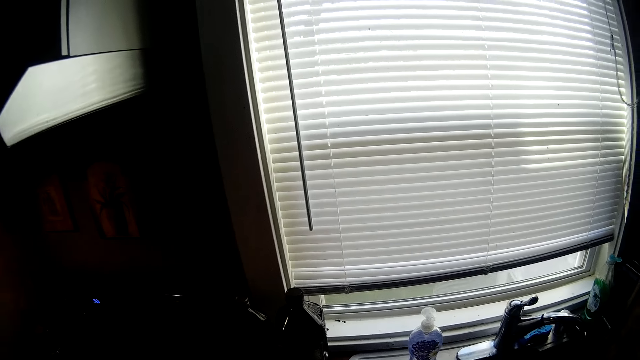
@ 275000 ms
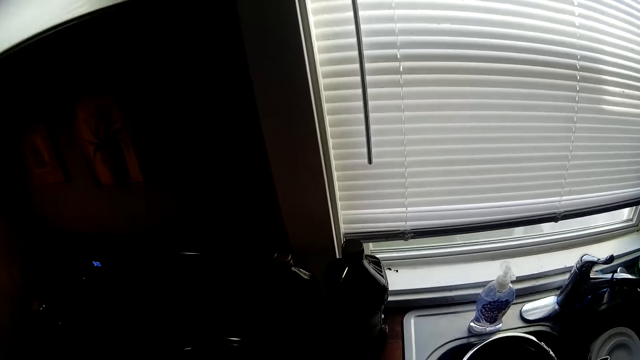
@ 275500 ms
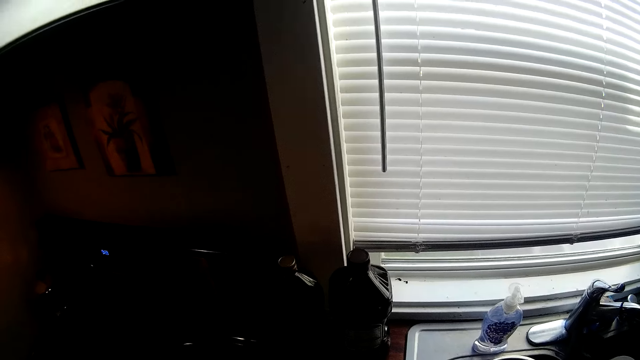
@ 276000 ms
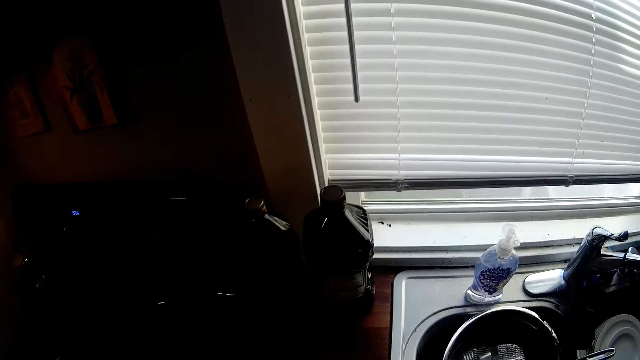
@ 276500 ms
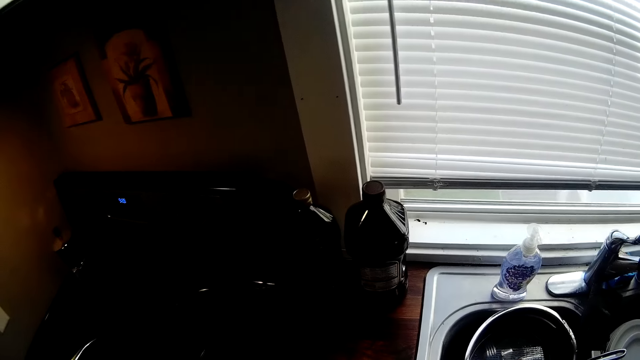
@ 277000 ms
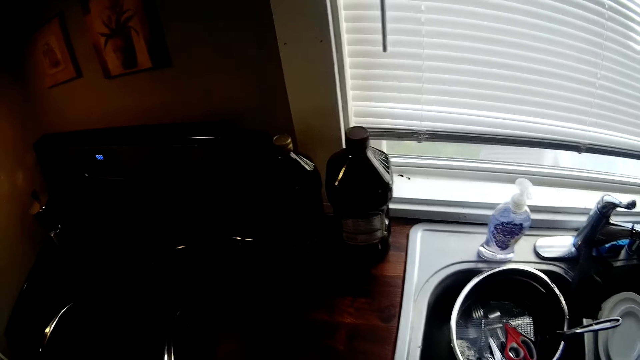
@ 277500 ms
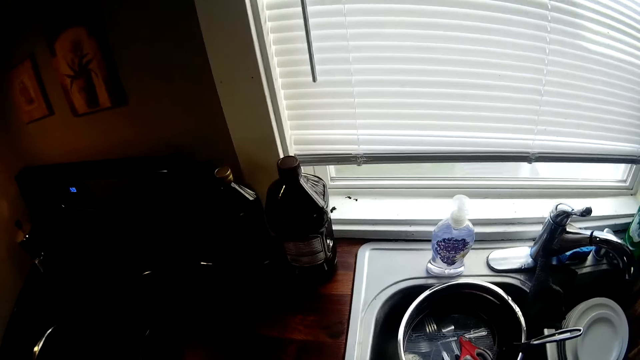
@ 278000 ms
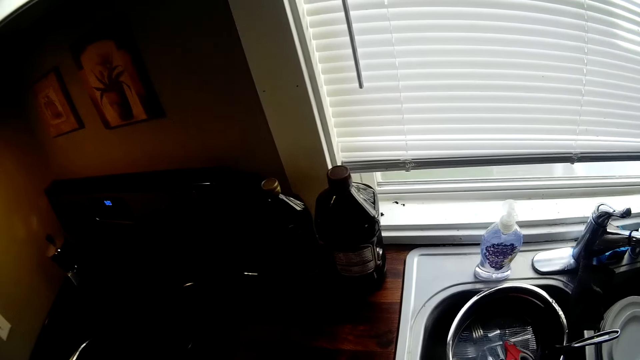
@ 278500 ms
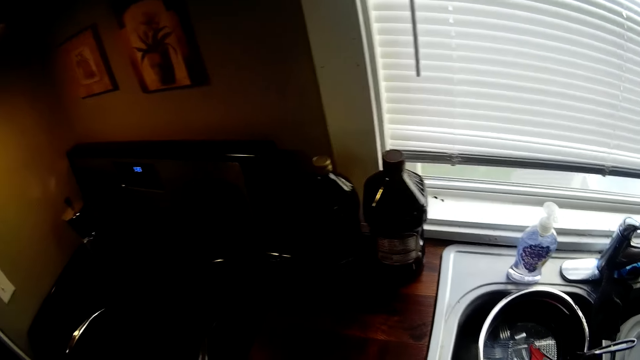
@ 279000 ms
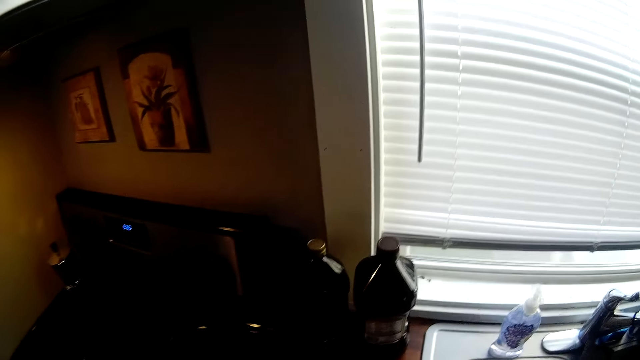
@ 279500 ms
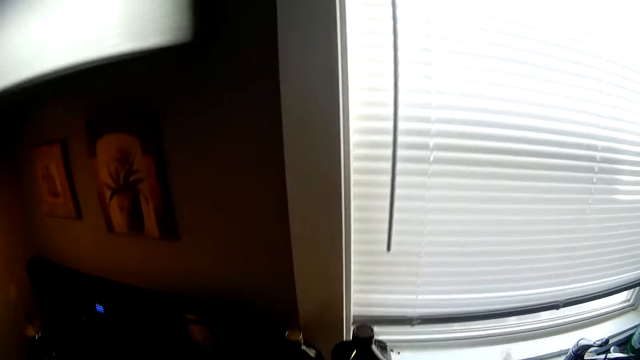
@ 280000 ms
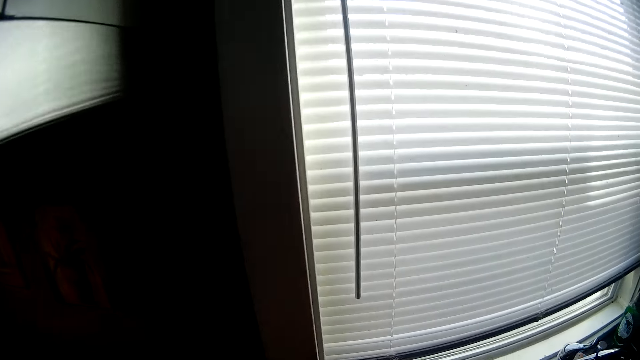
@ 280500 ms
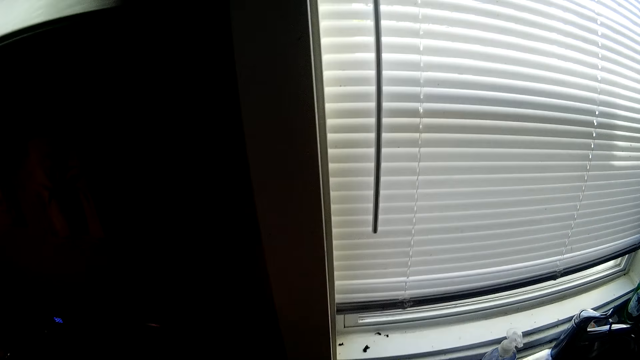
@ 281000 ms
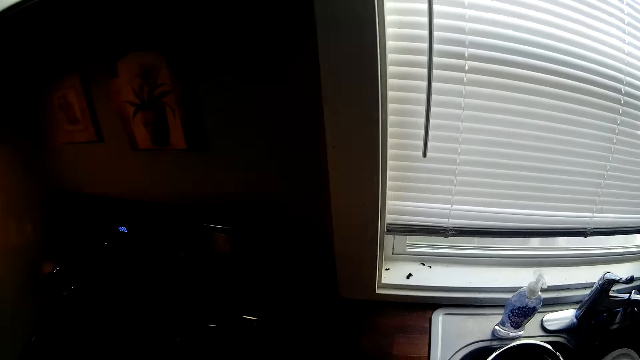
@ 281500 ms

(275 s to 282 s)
The camera wearer wipes the sink countertop with his right hand.

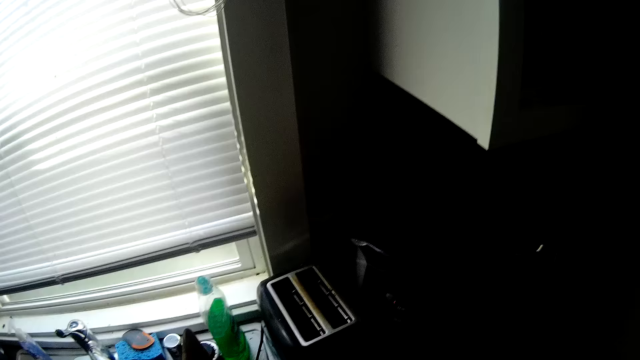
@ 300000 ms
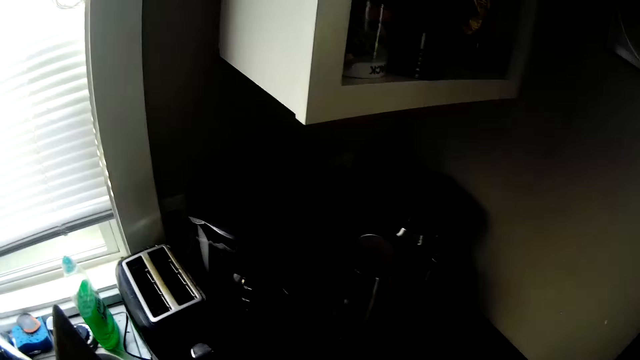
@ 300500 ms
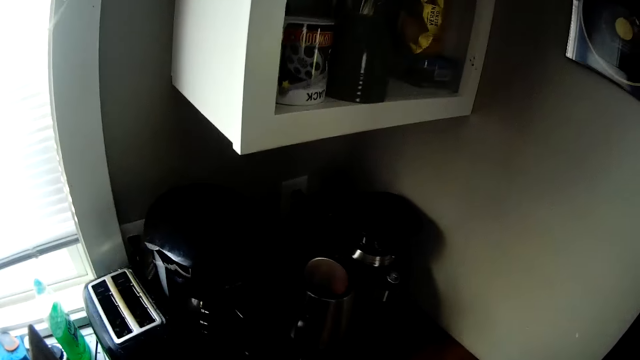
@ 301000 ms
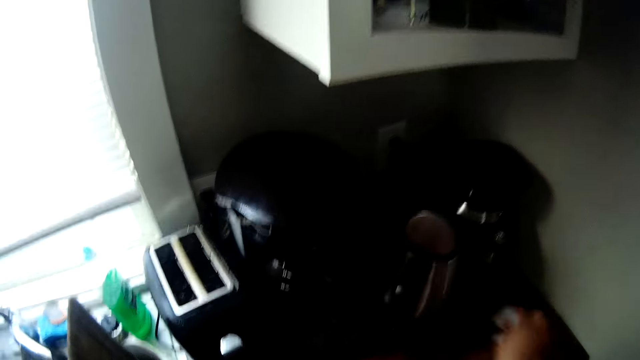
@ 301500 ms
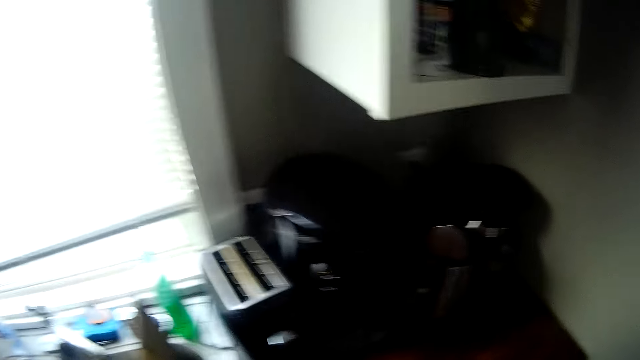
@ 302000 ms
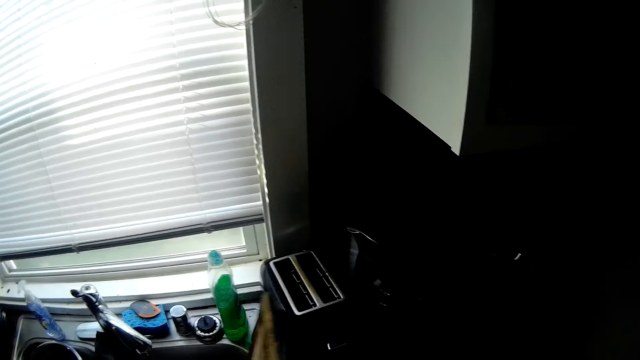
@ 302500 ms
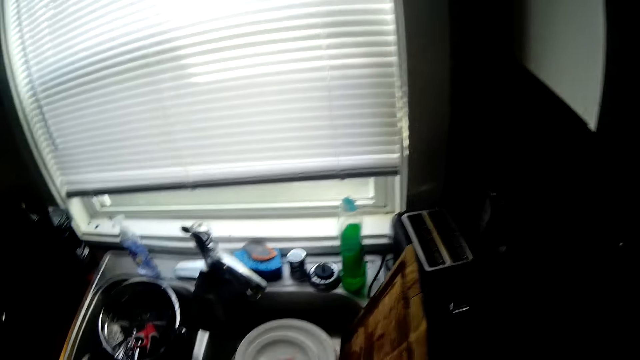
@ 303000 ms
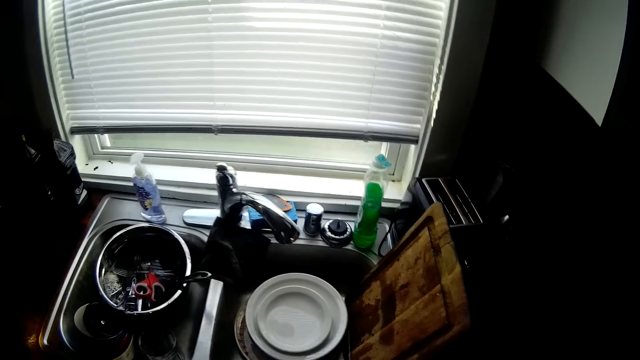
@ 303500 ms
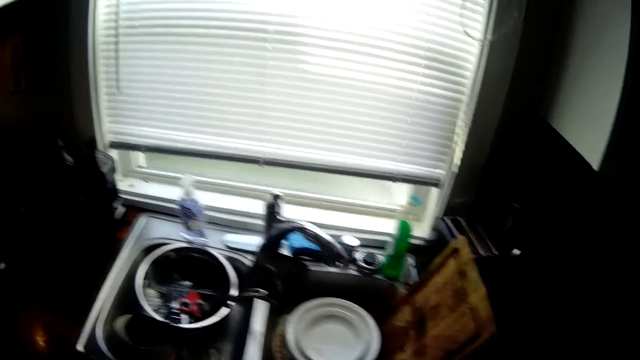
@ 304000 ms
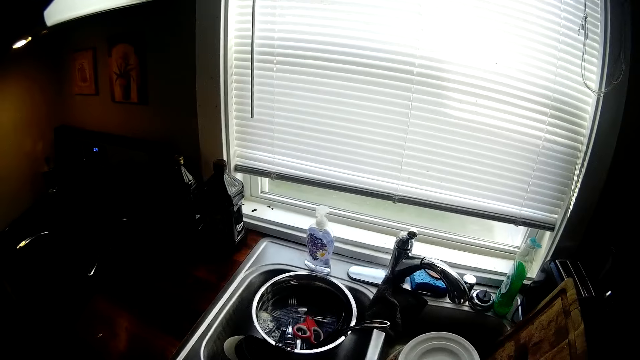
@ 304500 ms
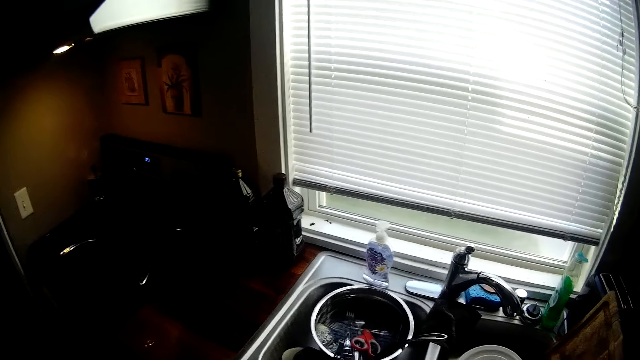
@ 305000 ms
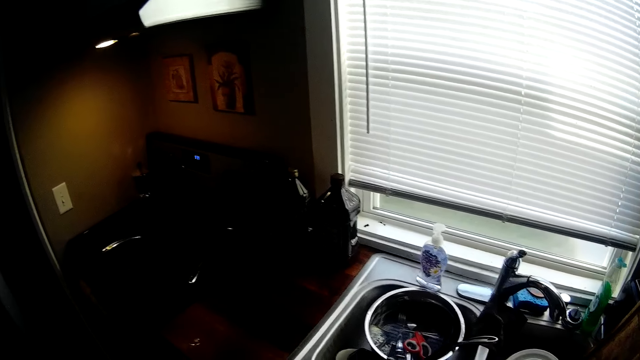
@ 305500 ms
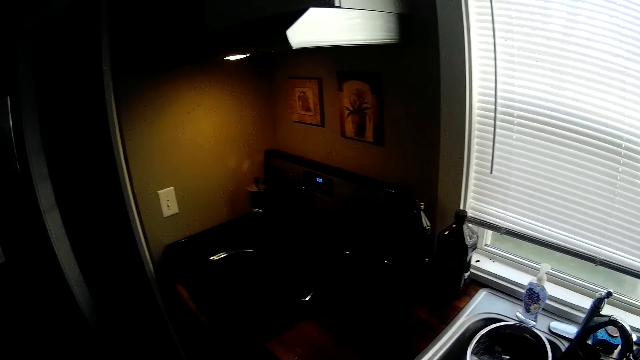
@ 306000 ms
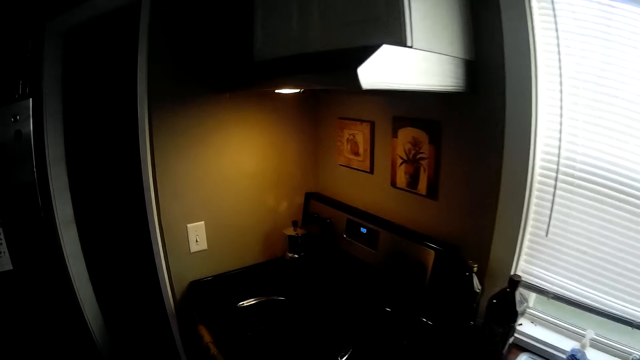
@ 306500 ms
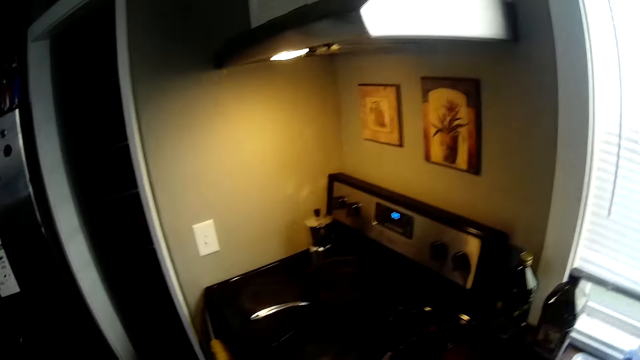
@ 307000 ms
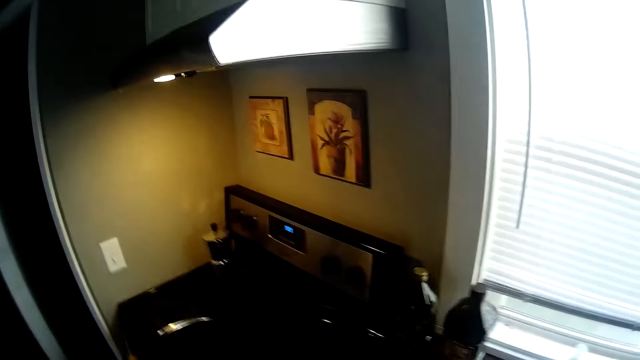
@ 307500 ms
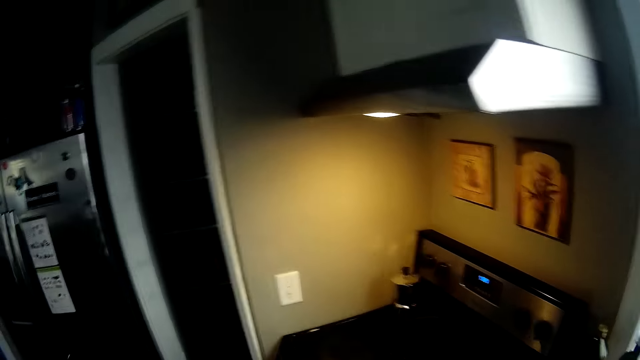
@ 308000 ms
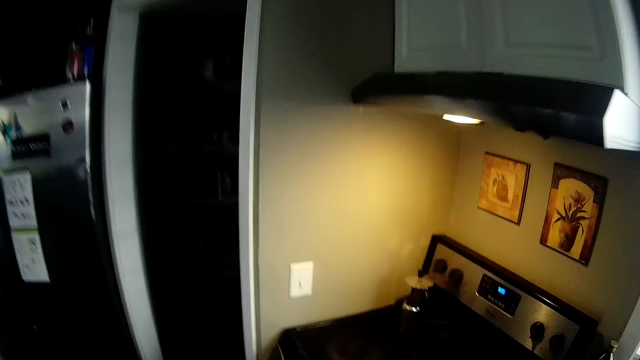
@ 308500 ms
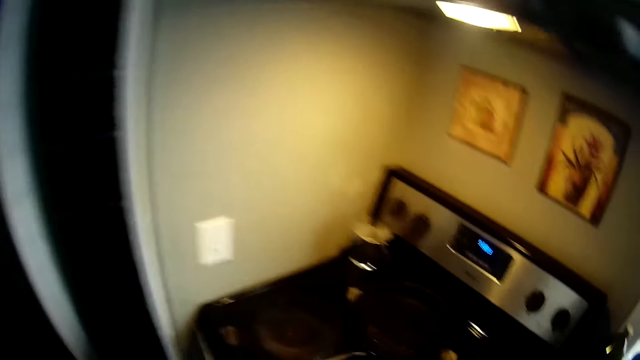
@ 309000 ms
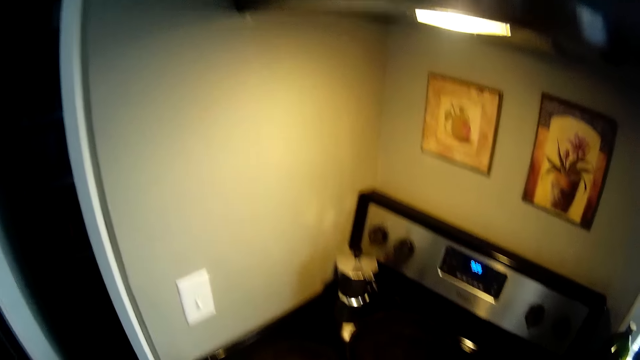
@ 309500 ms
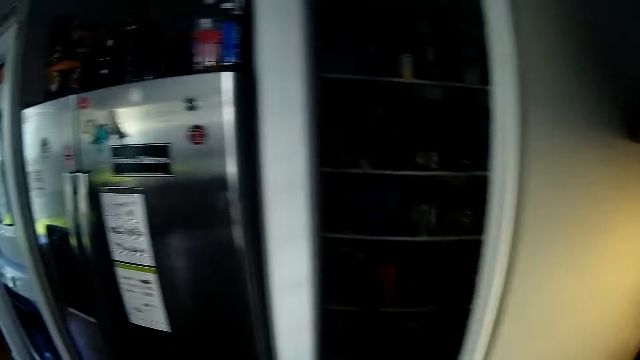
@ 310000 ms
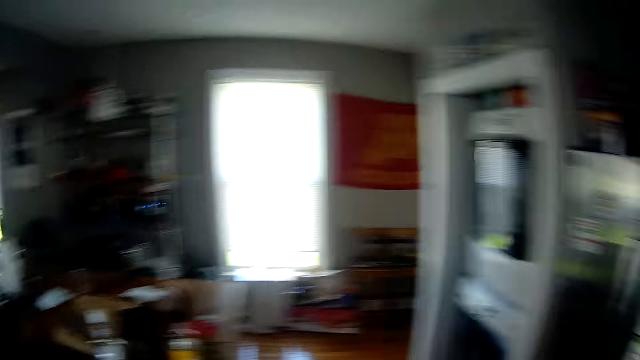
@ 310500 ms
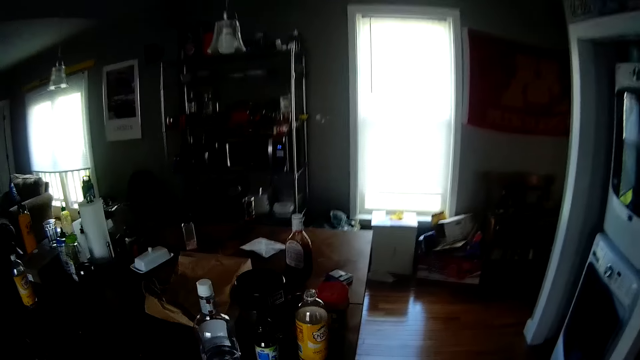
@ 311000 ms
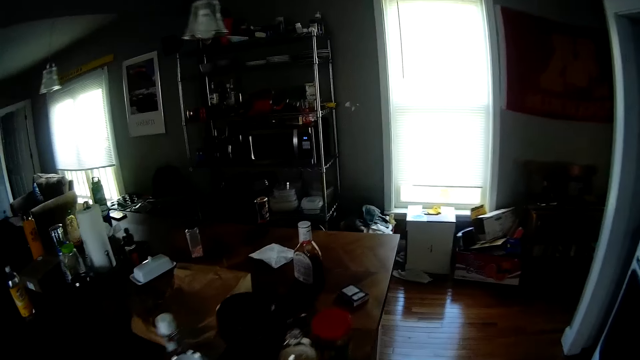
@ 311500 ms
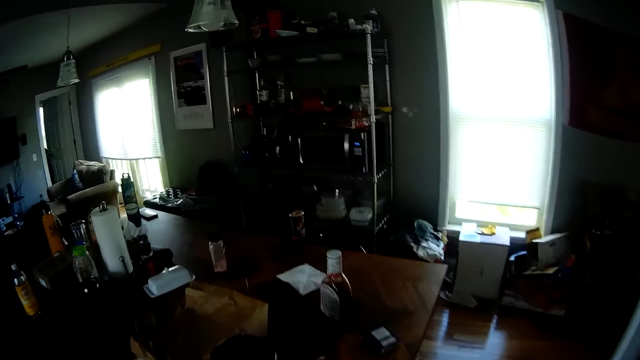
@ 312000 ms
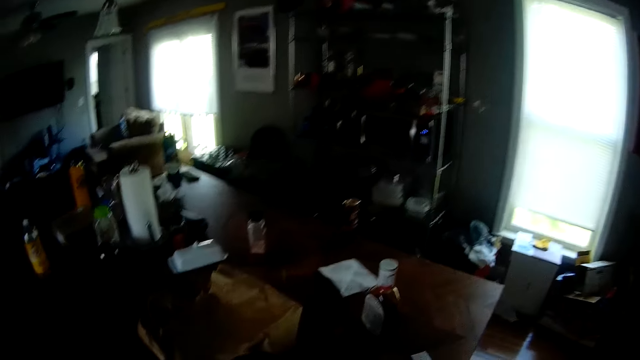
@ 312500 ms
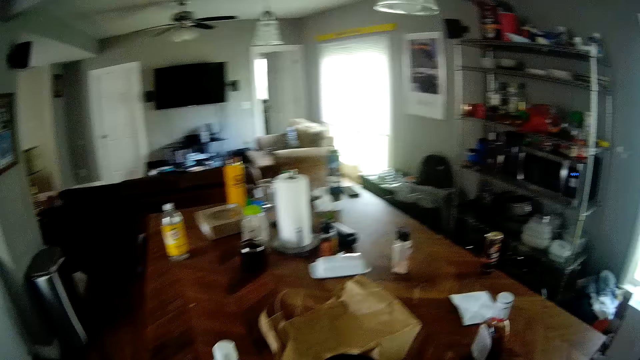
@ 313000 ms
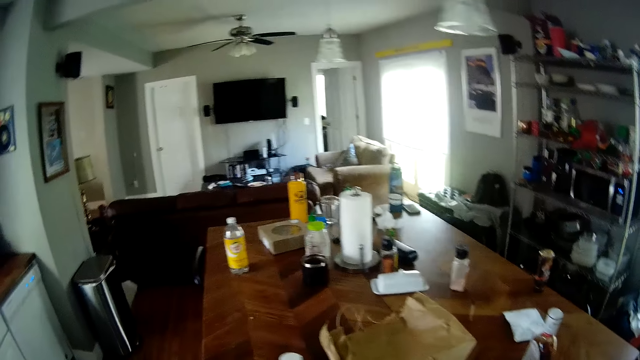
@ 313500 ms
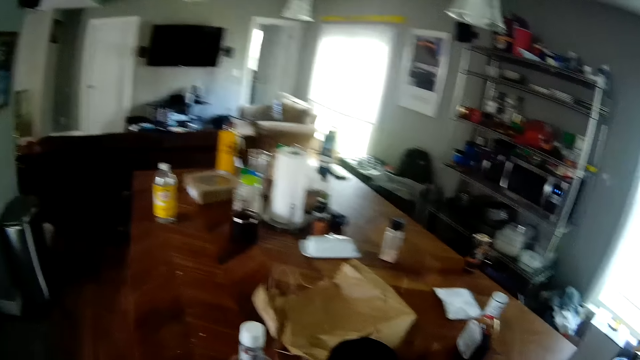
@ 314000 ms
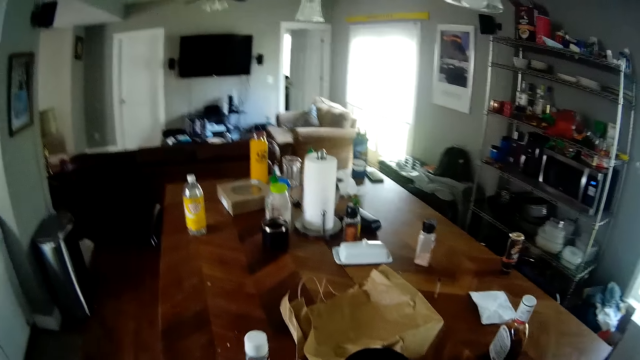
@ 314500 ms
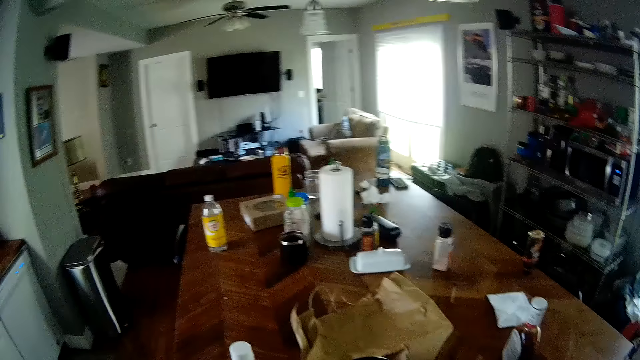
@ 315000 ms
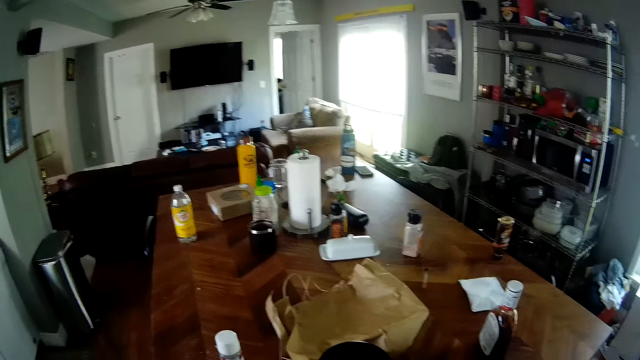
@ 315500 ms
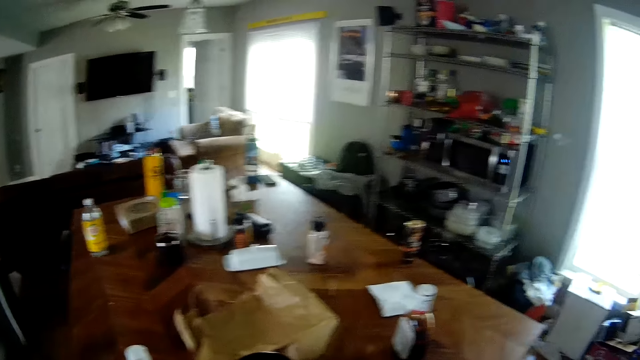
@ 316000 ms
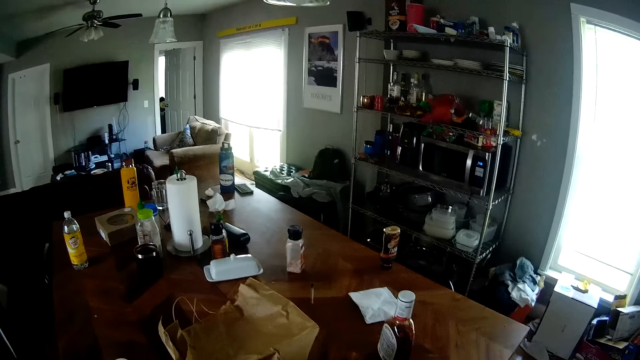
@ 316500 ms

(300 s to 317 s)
The camera wearer wipes the countertop with the cloth in her right hand. She moves a cutting board in a sink with her left hand. She walks to a dining table in the kitchen.
